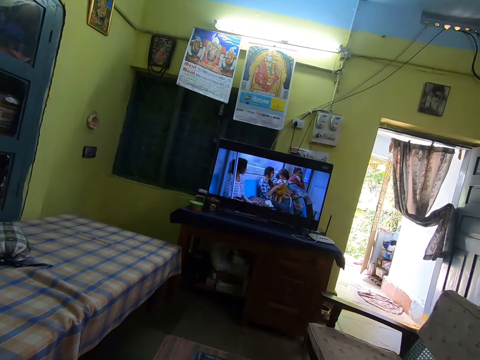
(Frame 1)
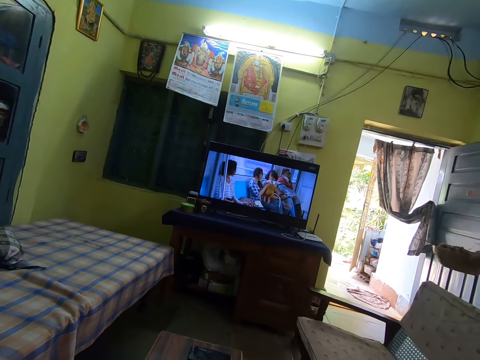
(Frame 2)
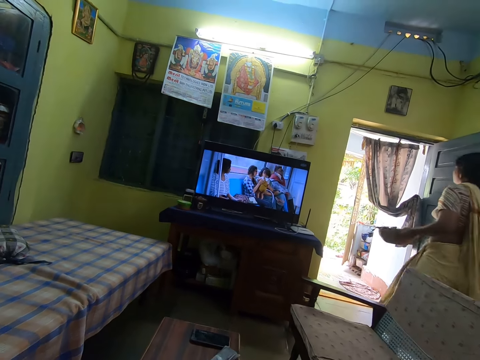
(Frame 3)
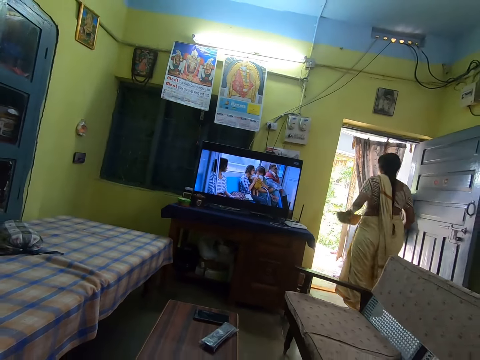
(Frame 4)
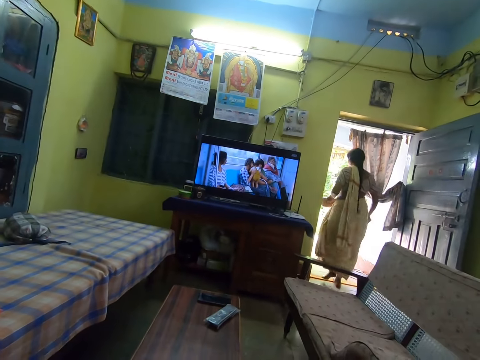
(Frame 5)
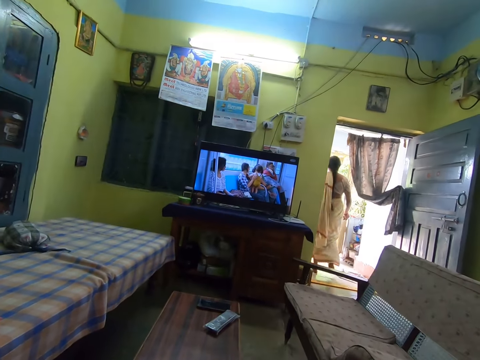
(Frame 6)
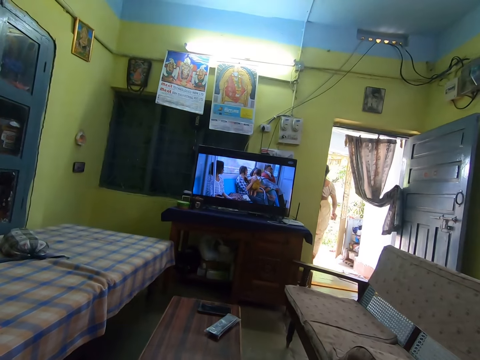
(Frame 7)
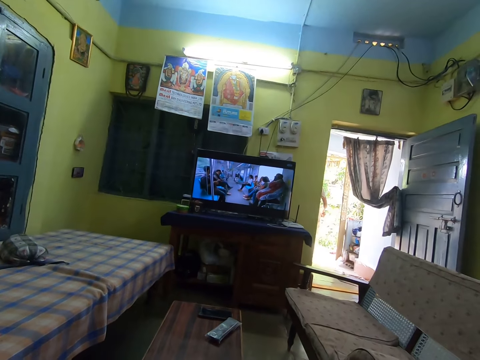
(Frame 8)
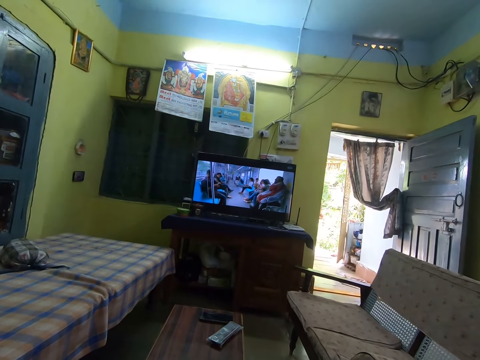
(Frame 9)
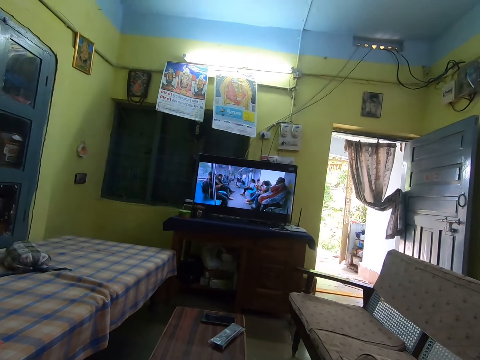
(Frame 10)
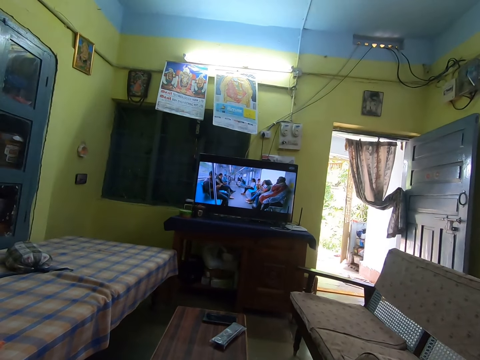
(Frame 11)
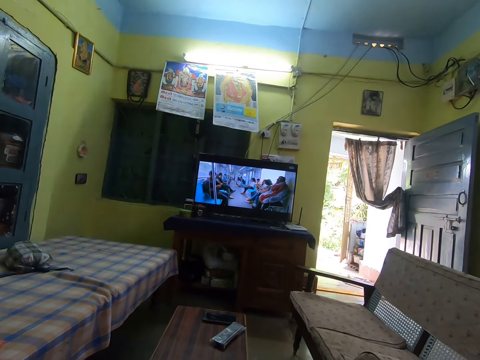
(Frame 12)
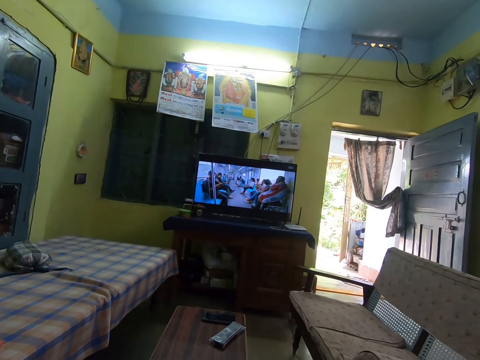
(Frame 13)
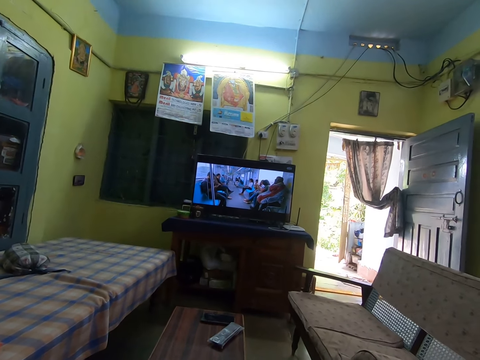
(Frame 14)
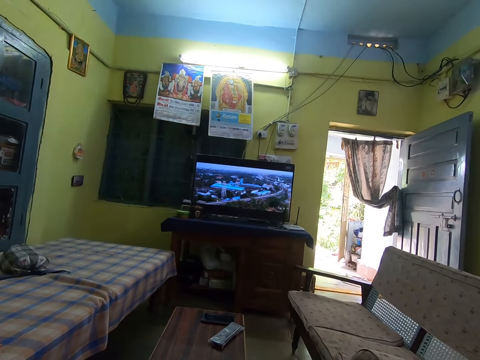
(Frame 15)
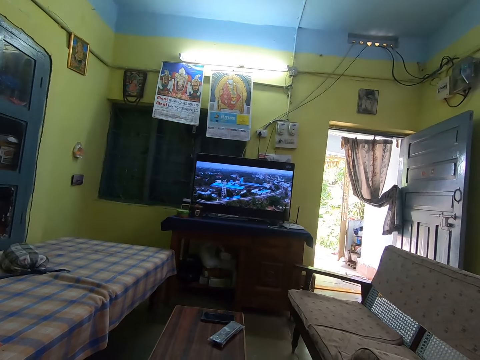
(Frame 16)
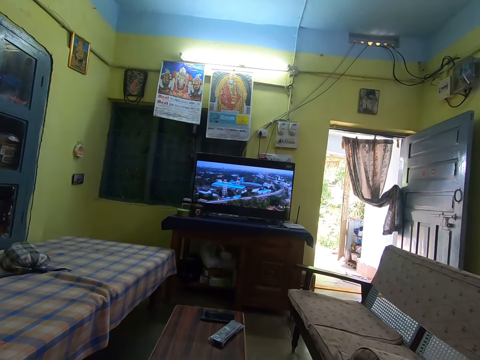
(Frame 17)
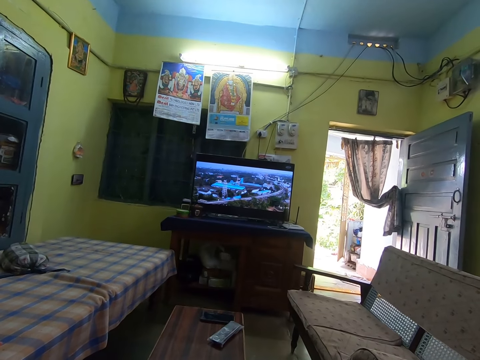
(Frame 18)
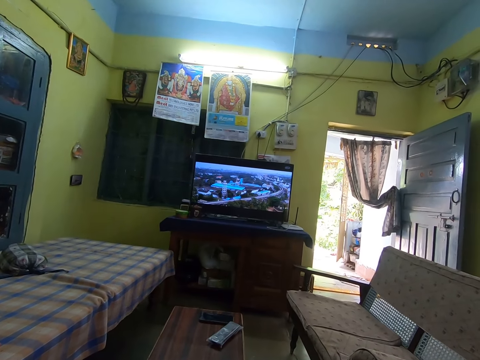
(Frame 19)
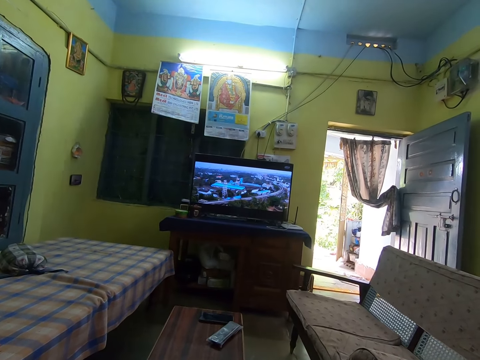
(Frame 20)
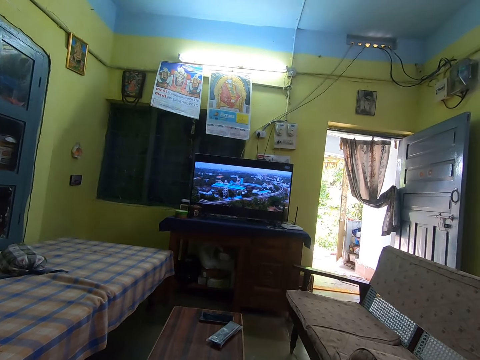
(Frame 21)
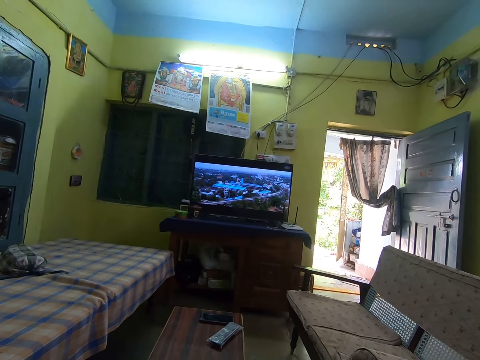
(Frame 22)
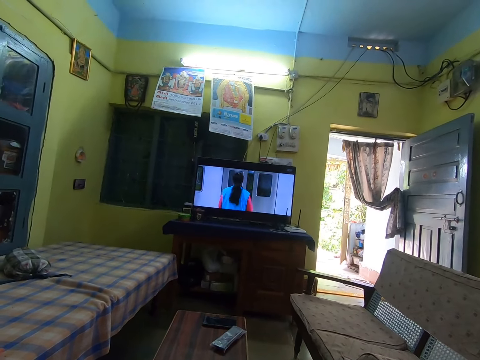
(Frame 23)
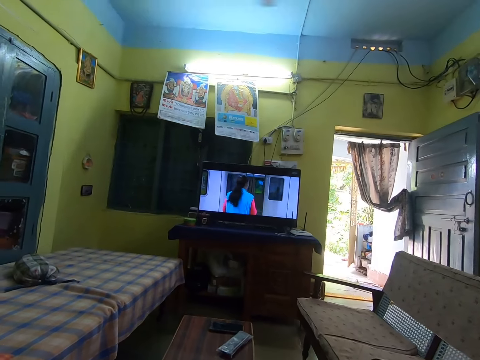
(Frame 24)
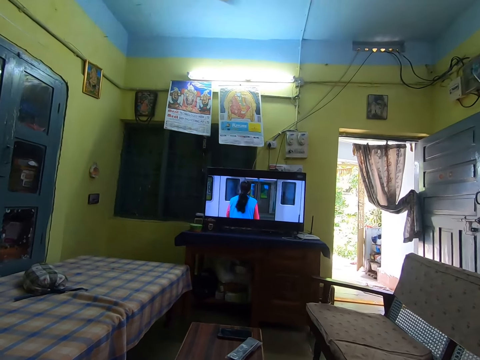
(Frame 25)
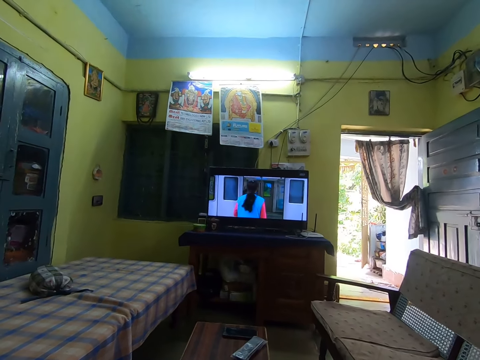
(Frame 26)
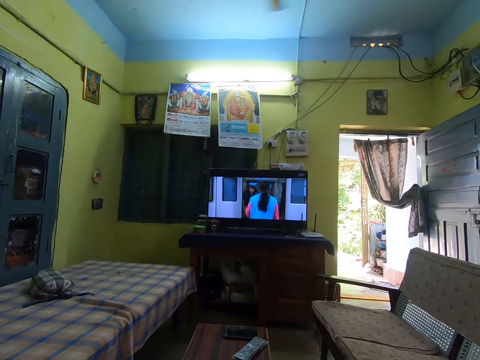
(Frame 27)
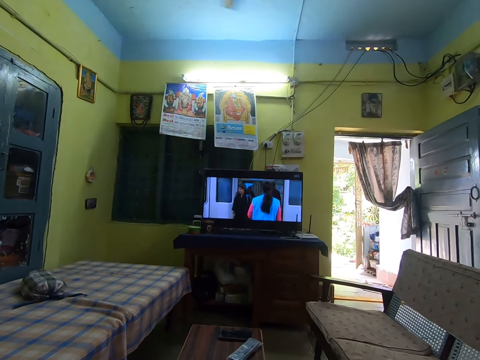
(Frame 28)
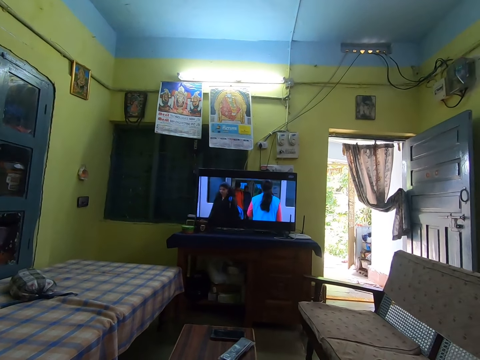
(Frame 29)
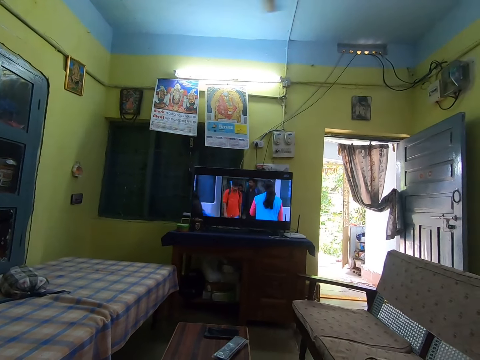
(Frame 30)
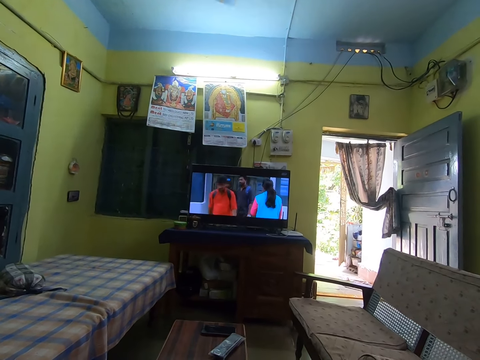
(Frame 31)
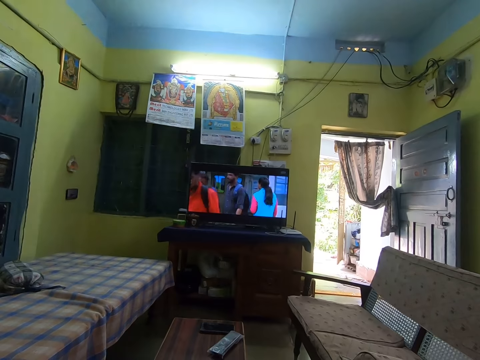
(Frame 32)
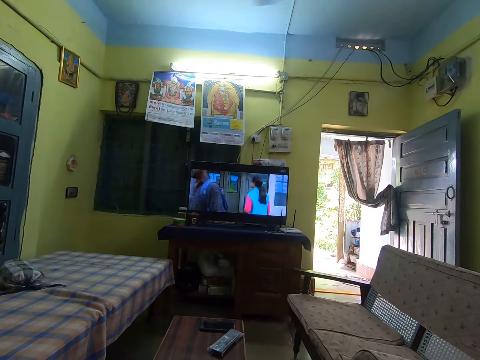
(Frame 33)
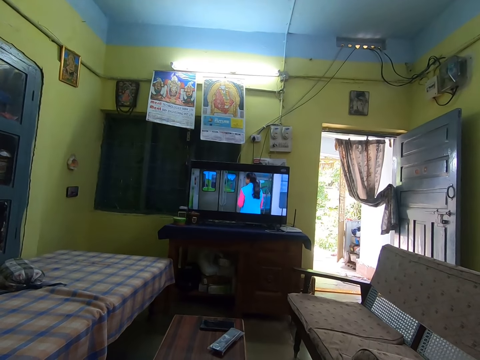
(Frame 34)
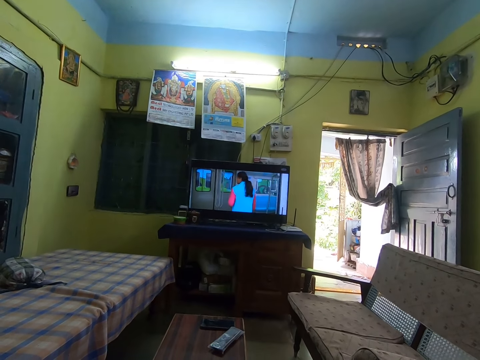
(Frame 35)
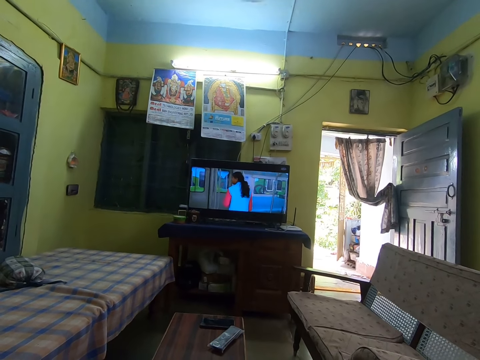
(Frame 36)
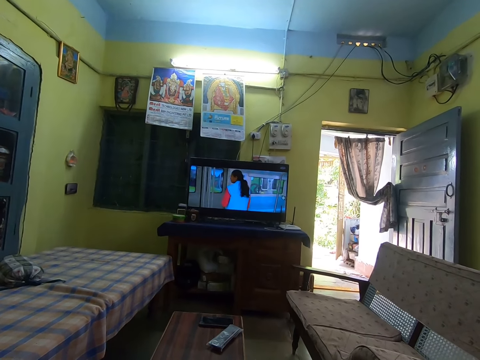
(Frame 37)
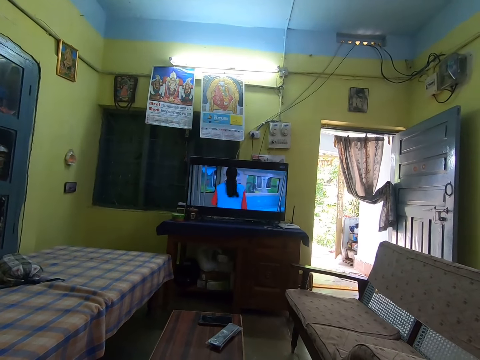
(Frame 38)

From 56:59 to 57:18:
The woman walks out of the living room. The camera wearer watches the movie on the television screen in the living room. The woman goes out of the house. The camera wearer watches television.

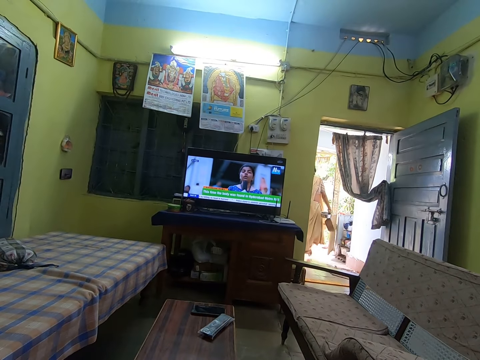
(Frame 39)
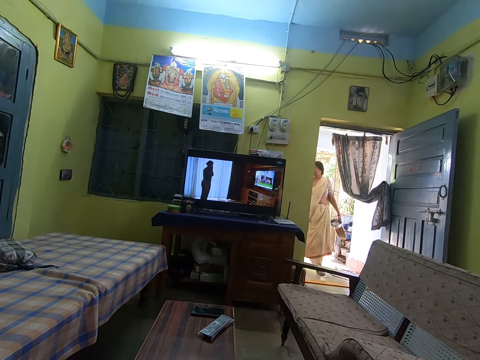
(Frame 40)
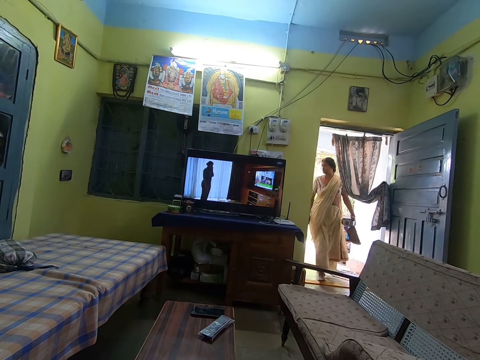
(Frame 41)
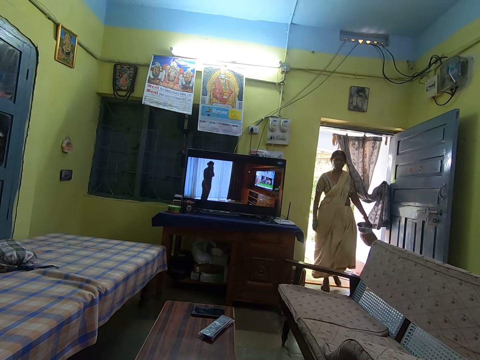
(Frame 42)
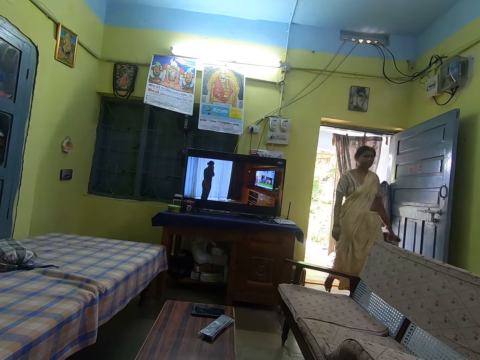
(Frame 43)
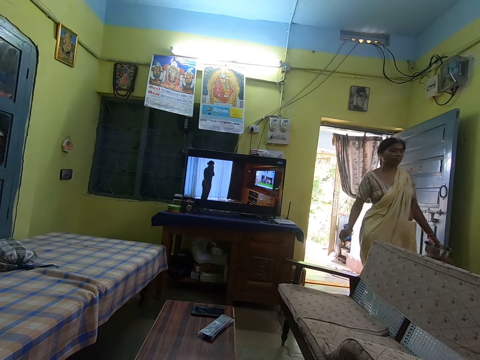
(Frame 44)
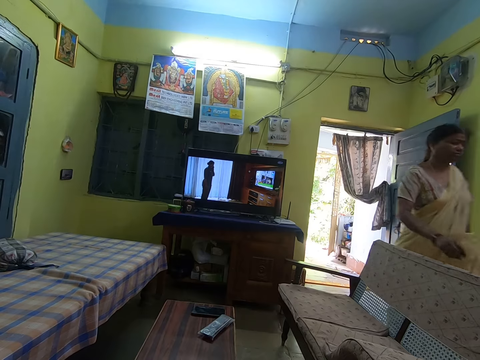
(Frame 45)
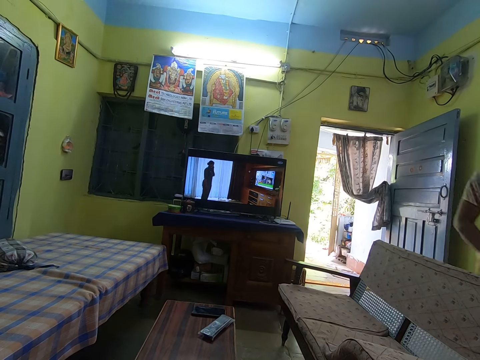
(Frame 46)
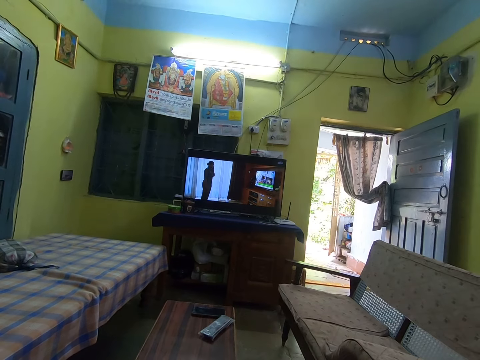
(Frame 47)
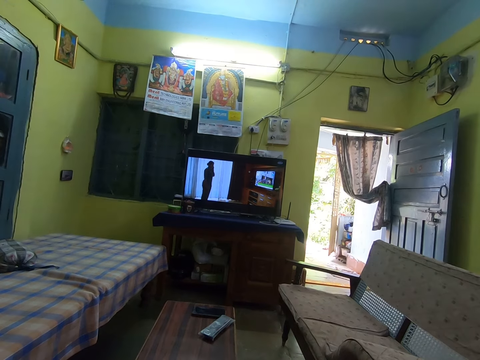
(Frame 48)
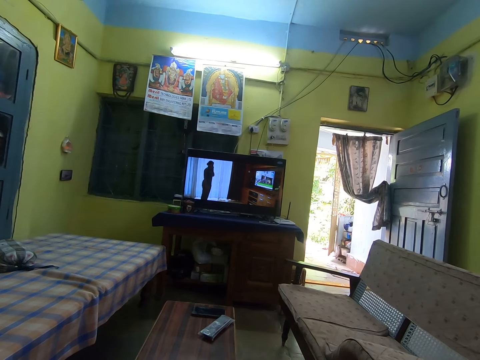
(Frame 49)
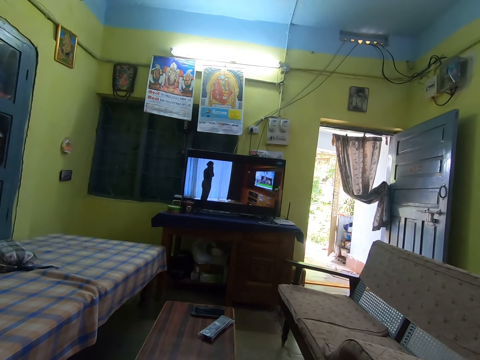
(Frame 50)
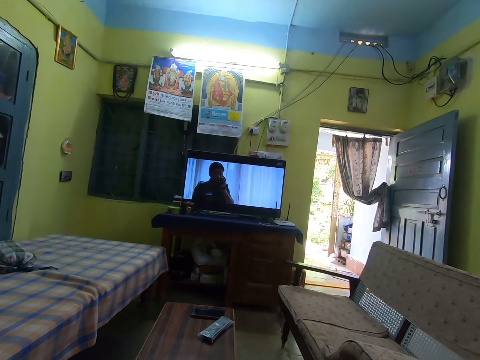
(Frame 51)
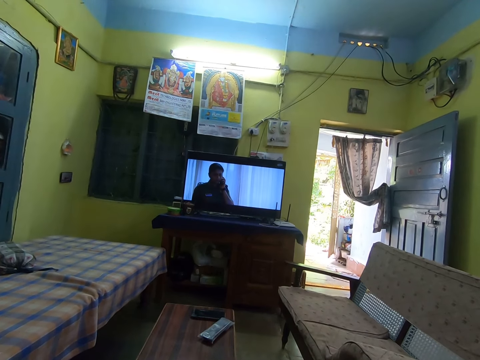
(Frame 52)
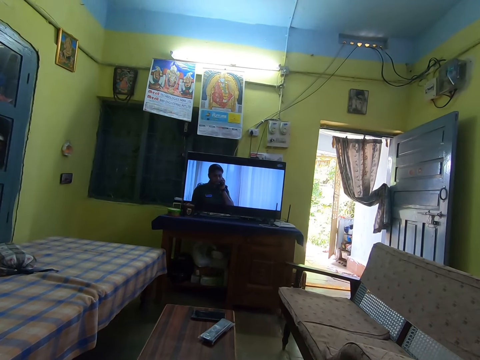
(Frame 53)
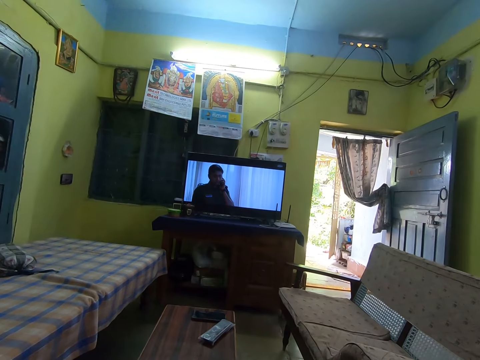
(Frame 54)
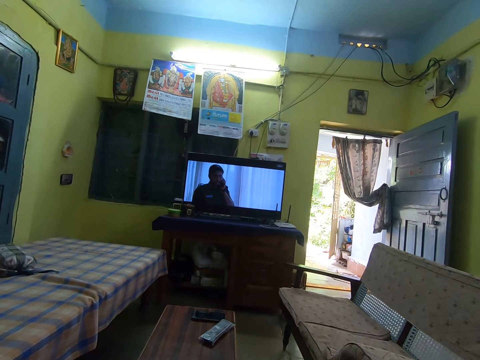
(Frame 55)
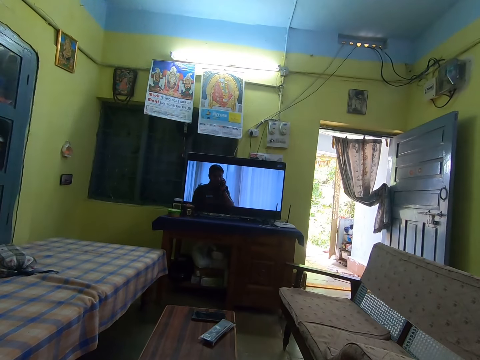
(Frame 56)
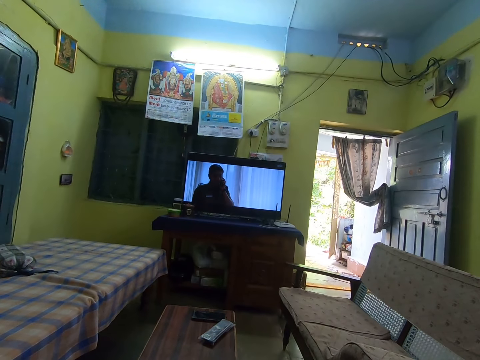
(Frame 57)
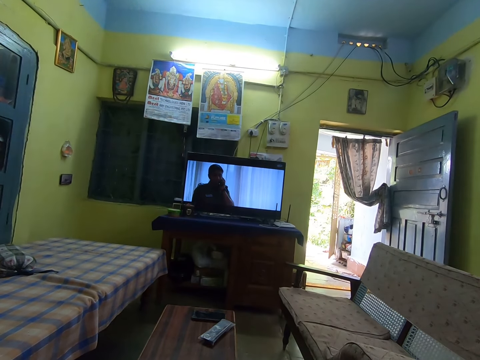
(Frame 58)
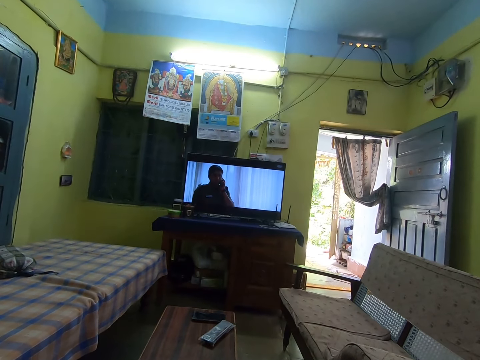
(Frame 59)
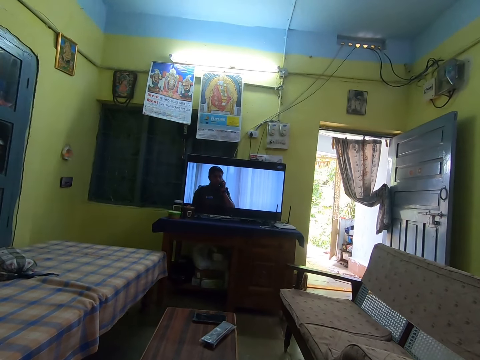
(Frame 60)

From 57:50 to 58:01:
The woman walks into the living room. The camera wearer watches television.
